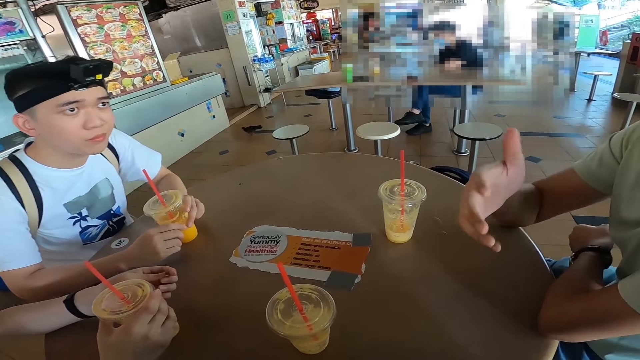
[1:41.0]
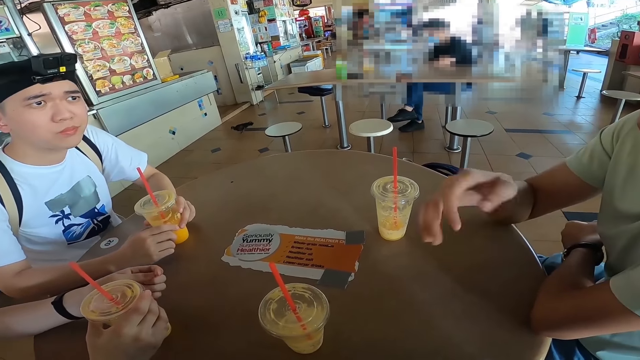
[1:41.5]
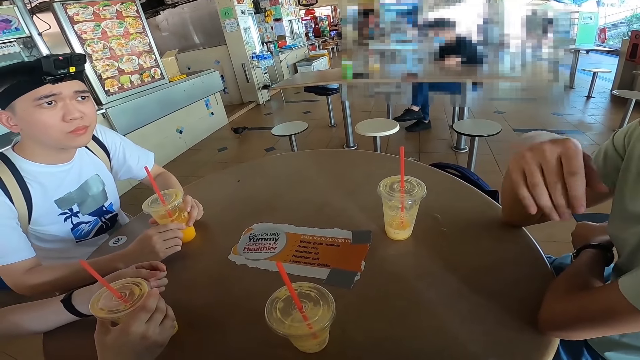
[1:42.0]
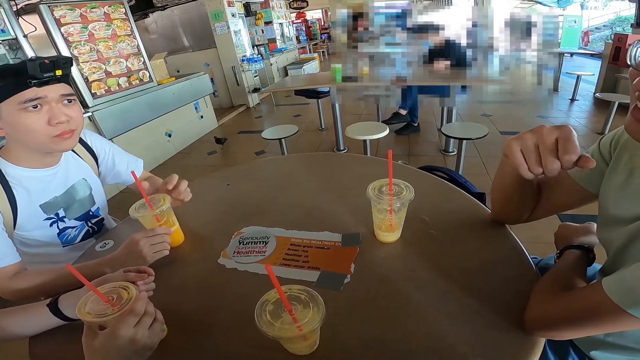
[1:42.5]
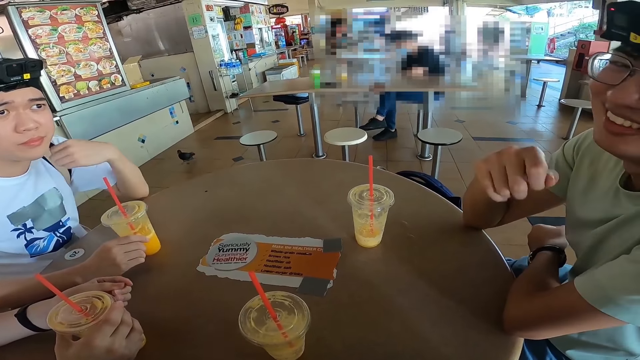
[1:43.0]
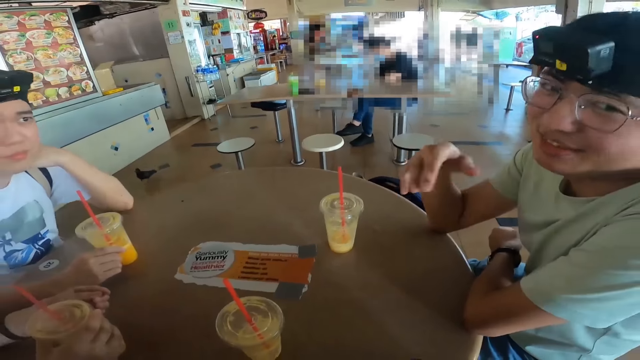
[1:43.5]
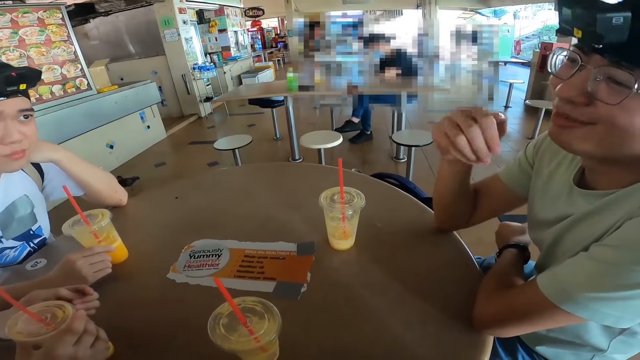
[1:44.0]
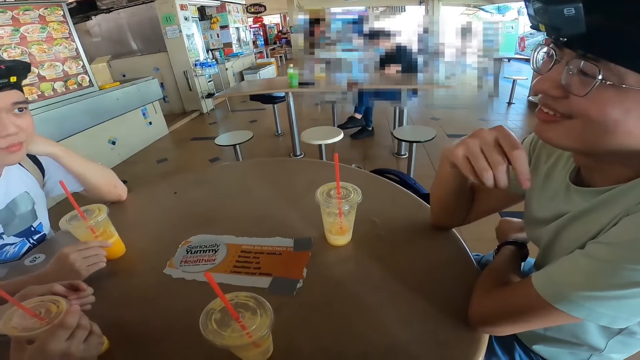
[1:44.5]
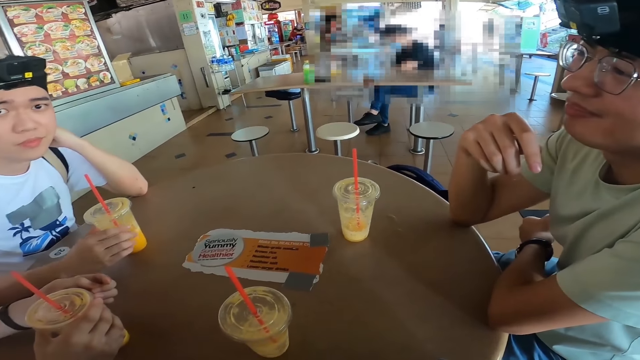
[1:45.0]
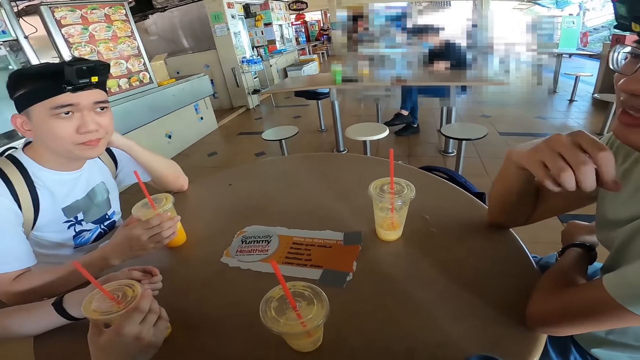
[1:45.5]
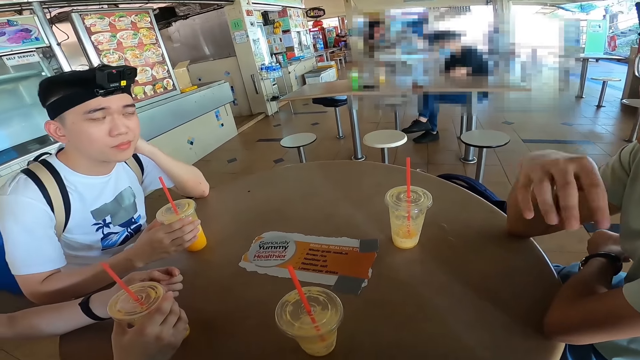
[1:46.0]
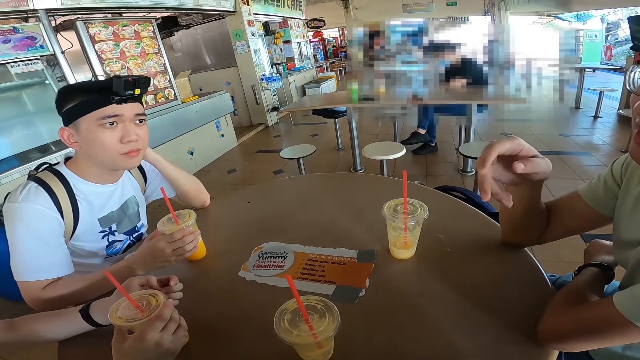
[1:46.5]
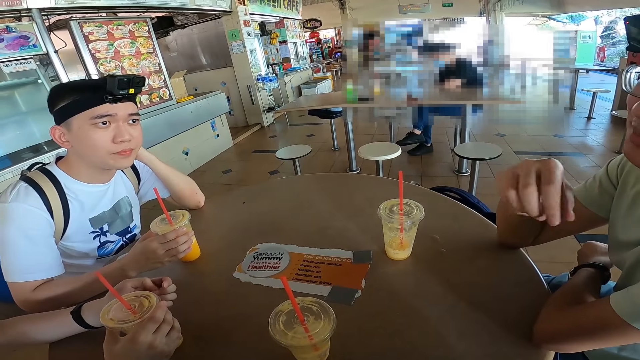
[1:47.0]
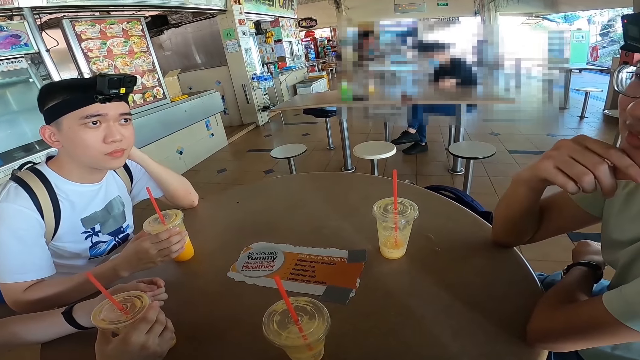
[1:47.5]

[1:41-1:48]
A man interacts with the camera wearer.

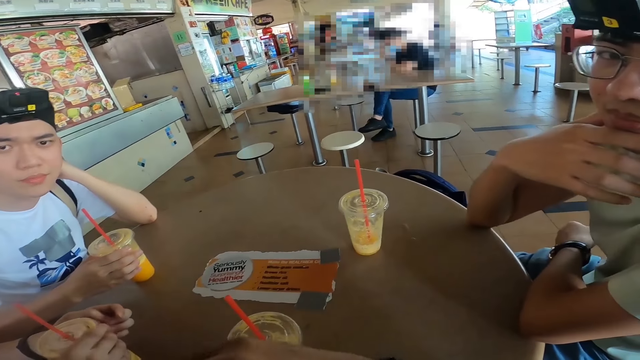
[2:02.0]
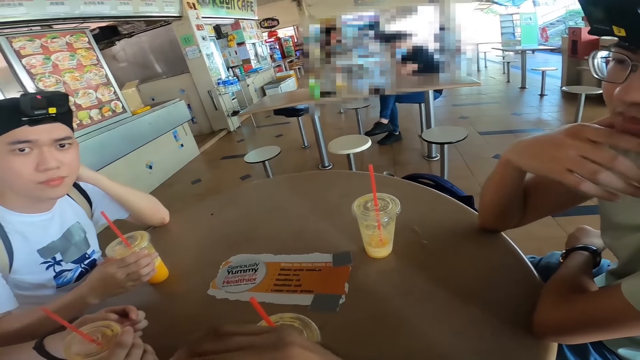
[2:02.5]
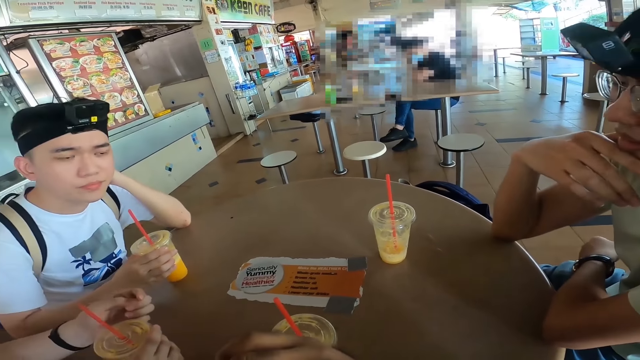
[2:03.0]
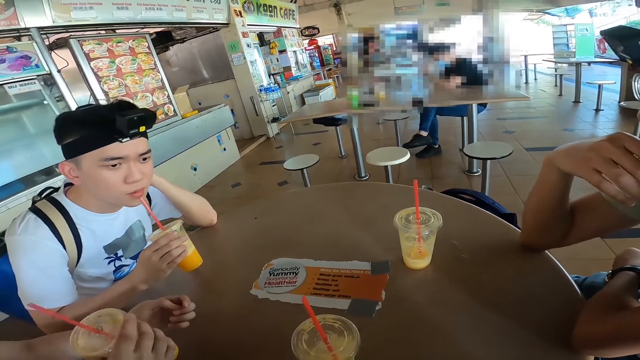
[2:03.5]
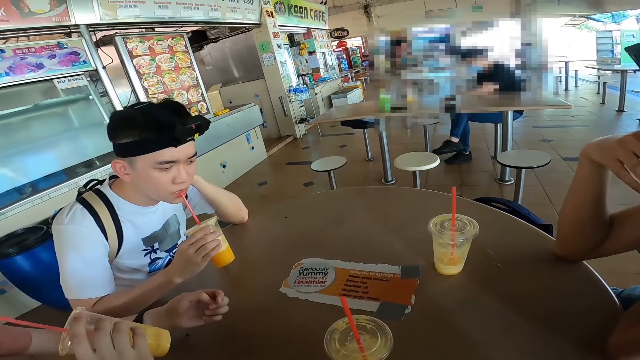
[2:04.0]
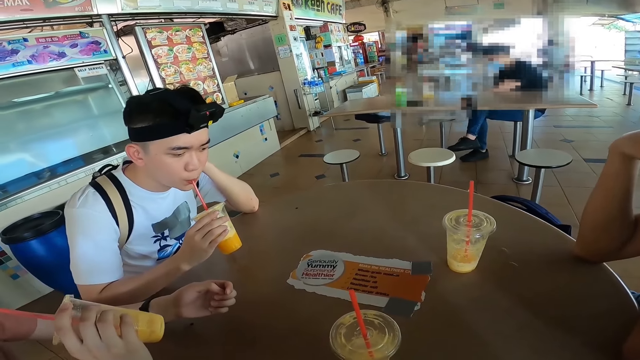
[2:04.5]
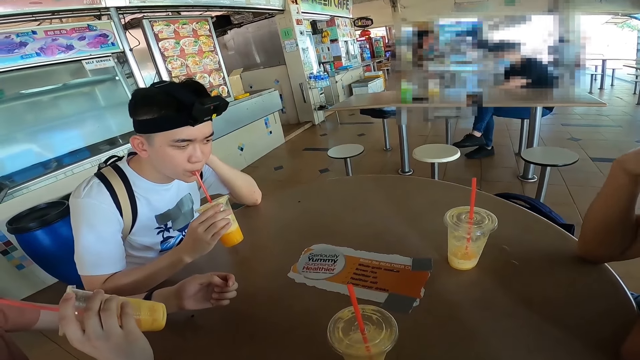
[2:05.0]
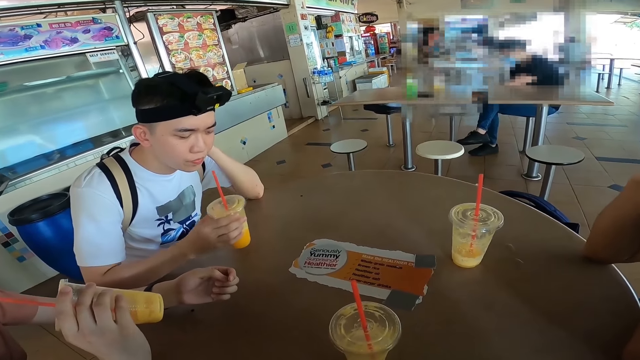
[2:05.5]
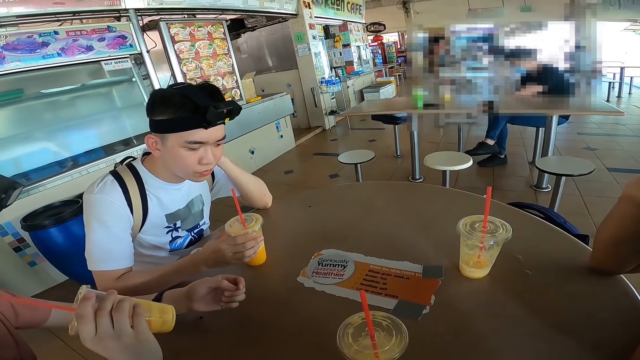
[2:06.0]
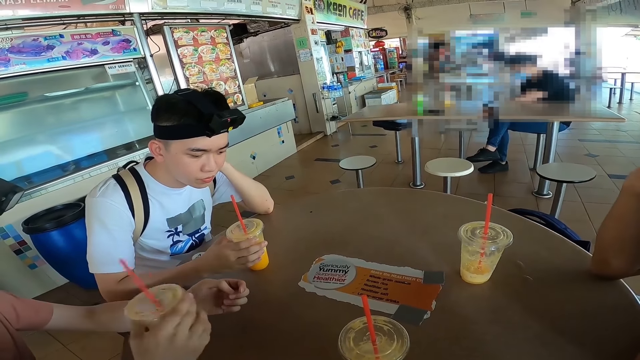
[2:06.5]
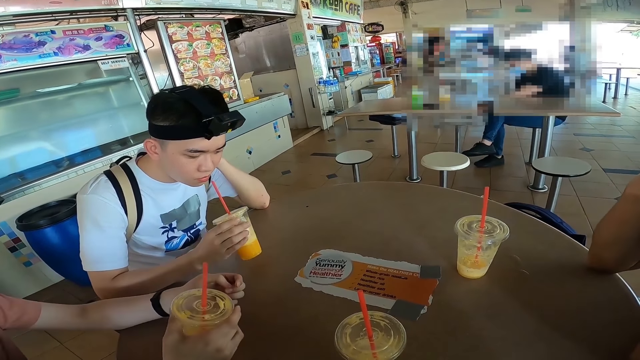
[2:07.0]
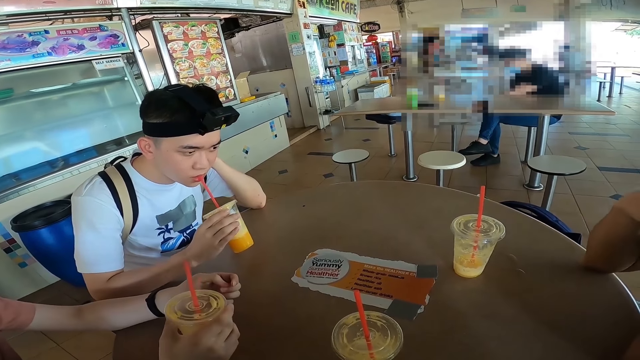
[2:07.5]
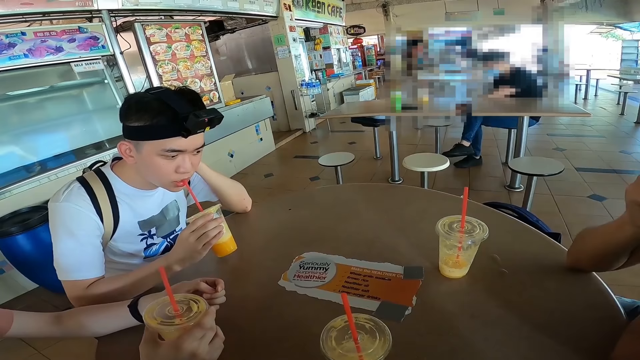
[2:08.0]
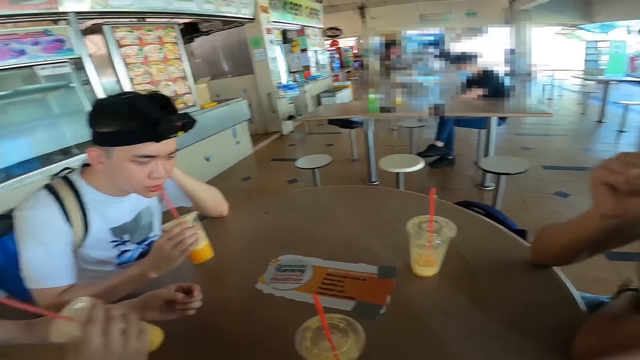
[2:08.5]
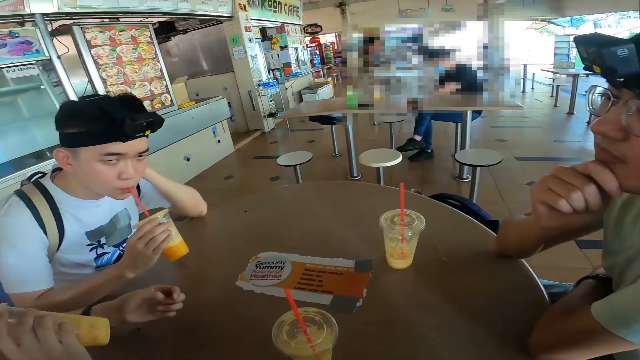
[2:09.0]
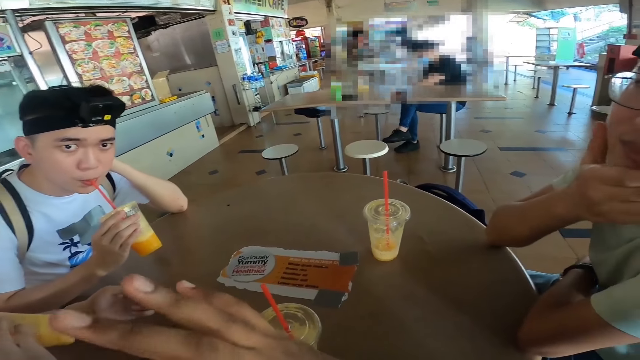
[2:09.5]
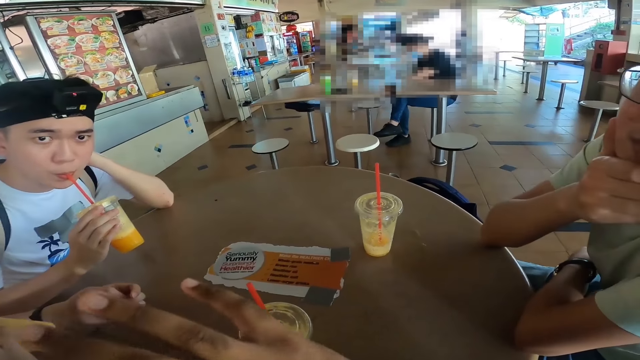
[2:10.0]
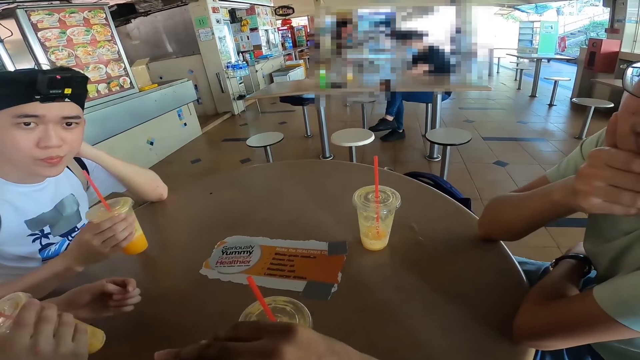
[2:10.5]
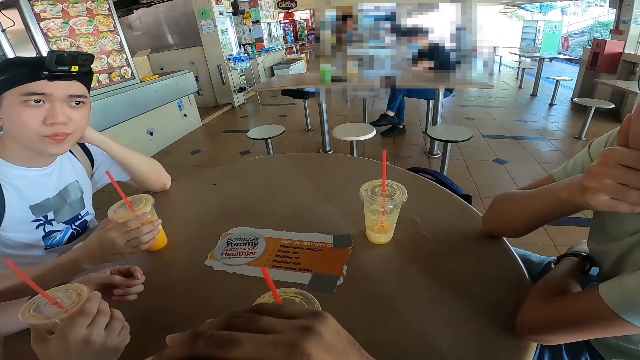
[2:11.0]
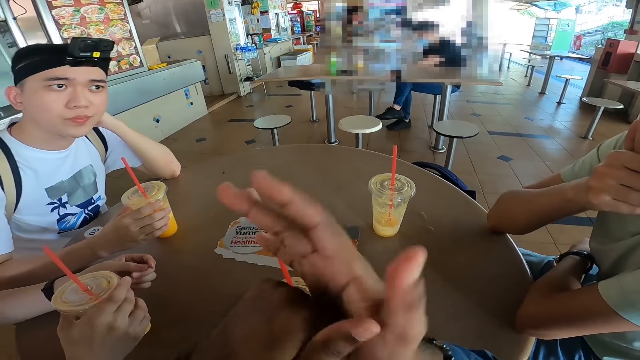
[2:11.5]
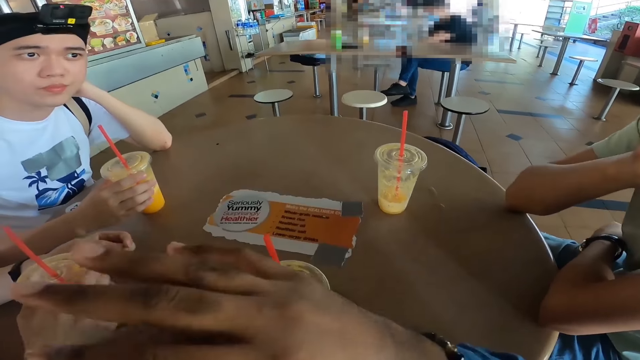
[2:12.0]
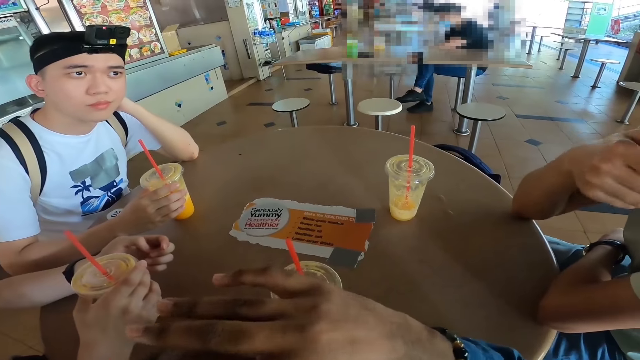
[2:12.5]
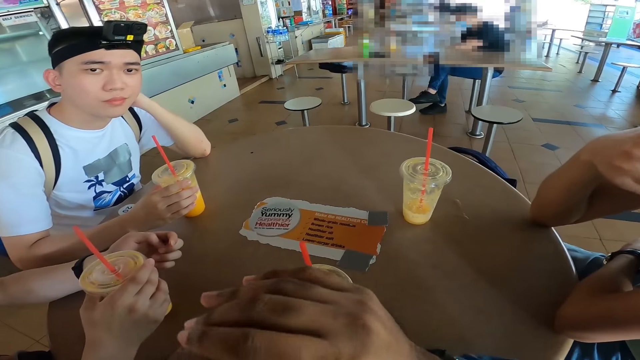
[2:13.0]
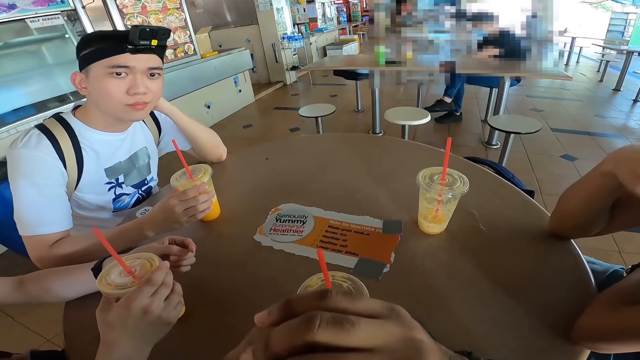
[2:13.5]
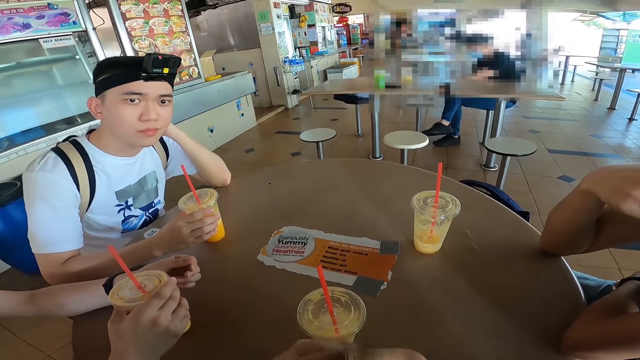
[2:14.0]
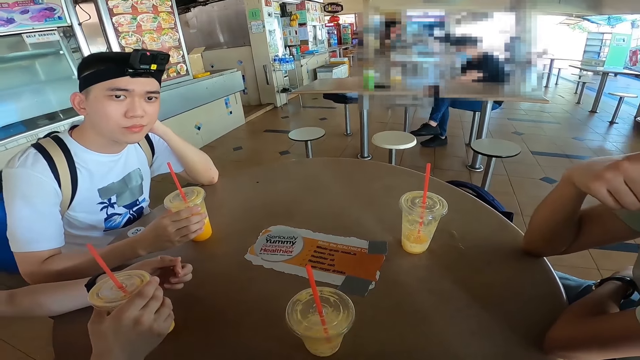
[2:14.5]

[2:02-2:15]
A man drinks fruit juice. Another man drinks fruit juice. The first man places the cup on the table. The camera wearer interacts with another person.
